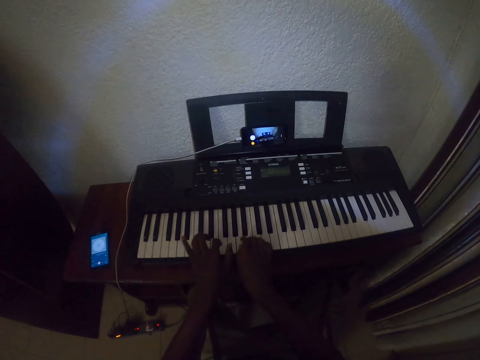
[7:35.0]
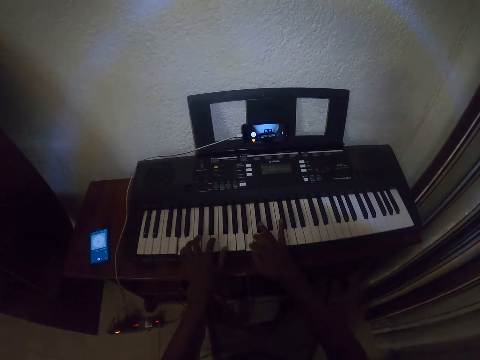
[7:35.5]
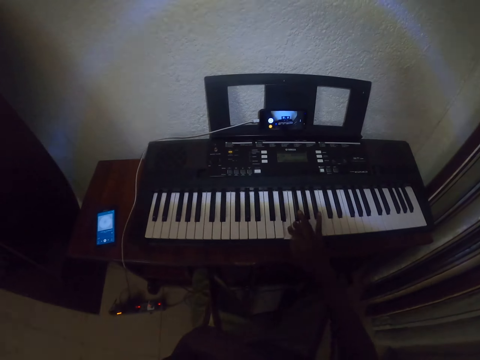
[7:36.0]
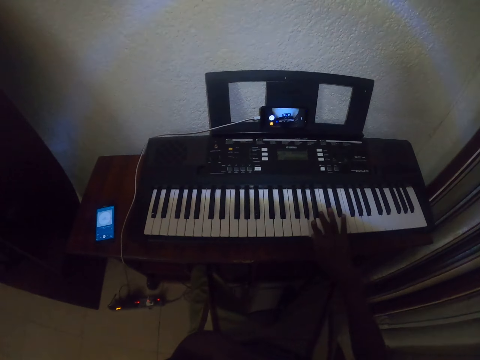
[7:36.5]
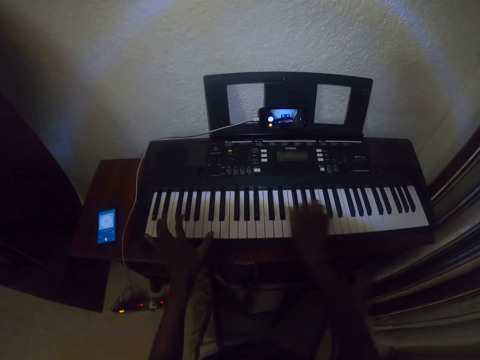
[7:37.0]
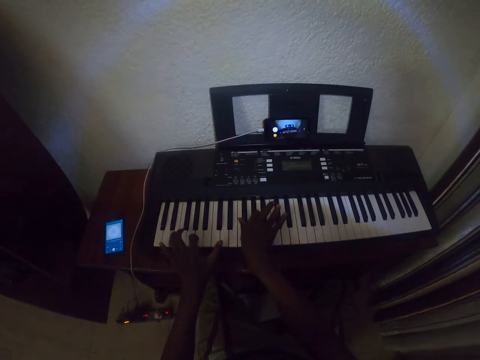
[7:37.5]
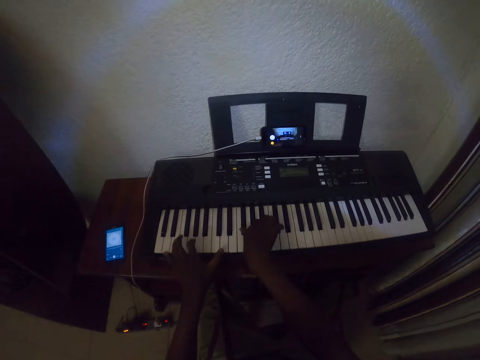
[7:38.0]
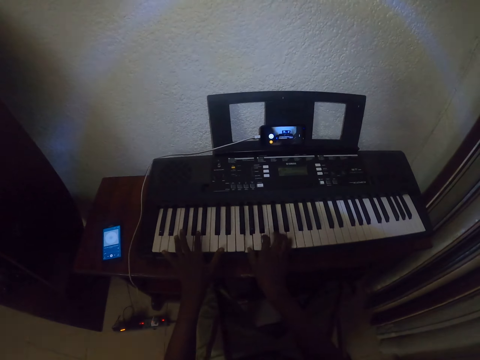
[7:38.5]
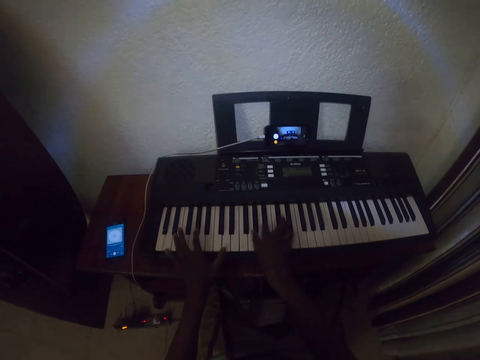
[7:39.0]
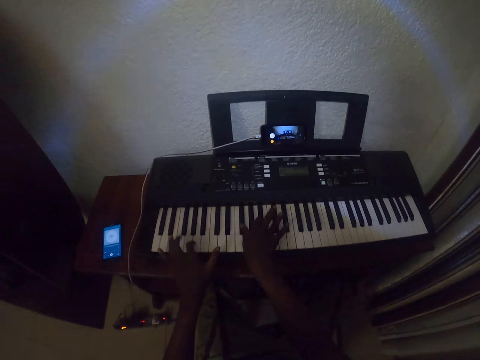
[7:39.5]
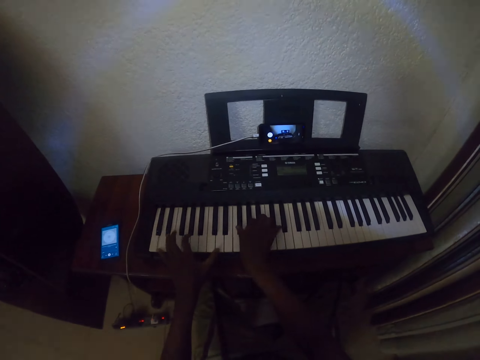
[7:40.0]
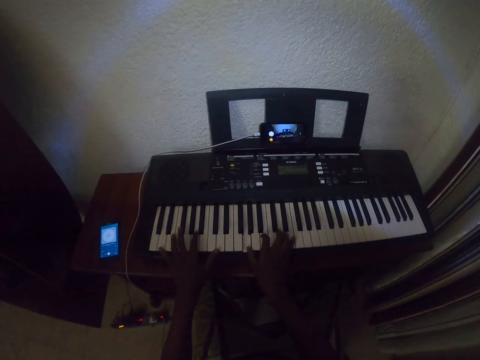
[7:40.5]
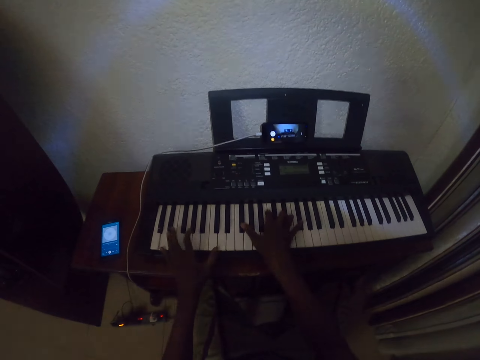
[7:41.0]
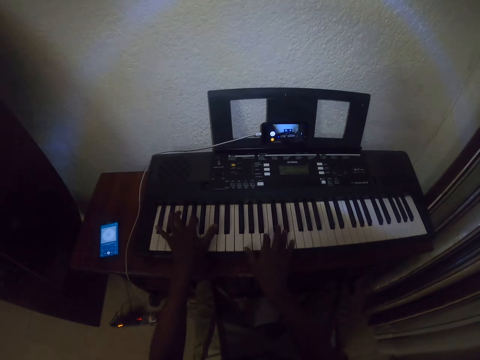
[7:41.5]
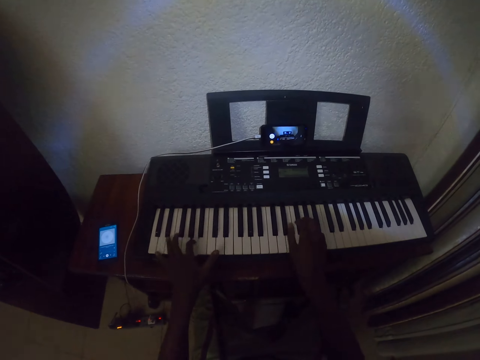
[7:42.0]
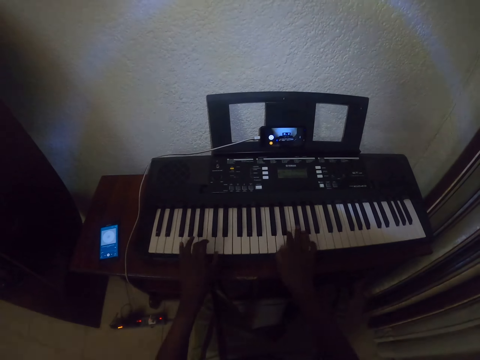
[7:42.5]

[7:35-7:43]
The camera wearer touches something. They play the piano.

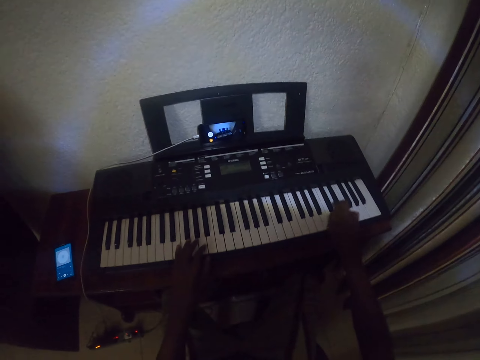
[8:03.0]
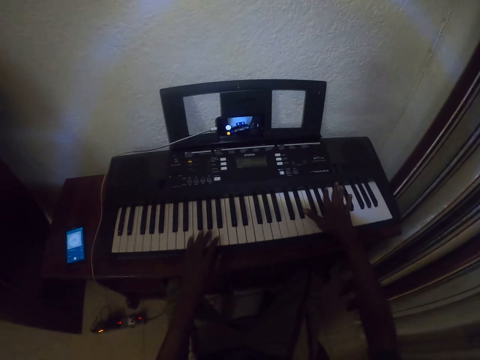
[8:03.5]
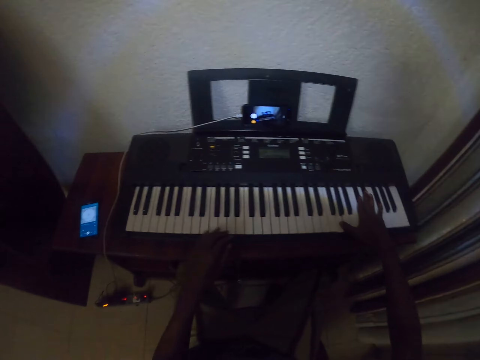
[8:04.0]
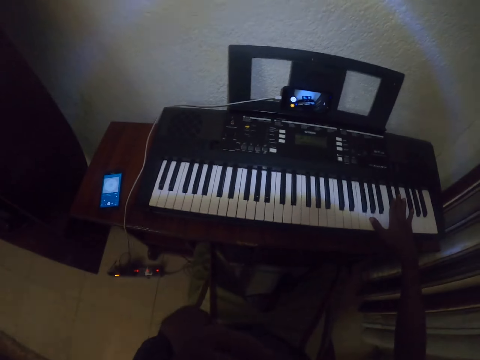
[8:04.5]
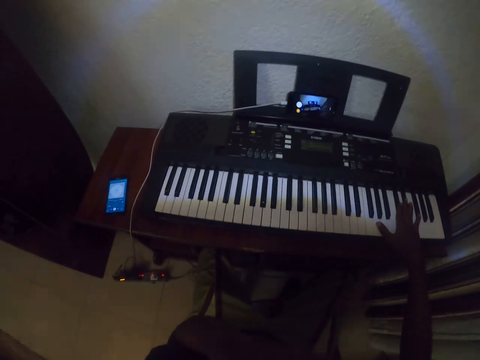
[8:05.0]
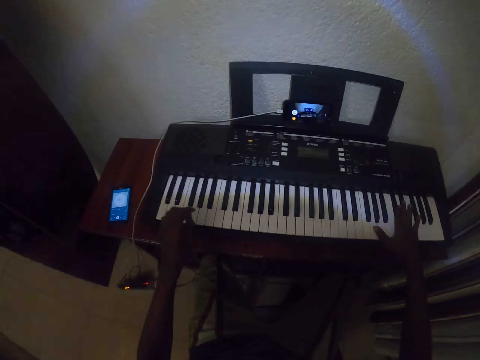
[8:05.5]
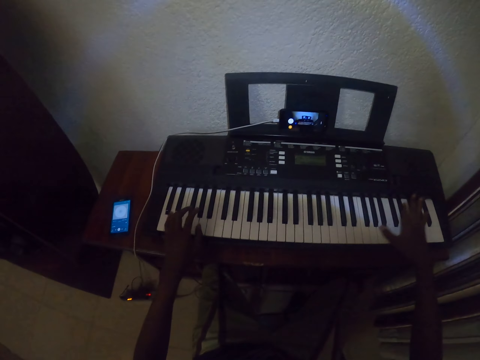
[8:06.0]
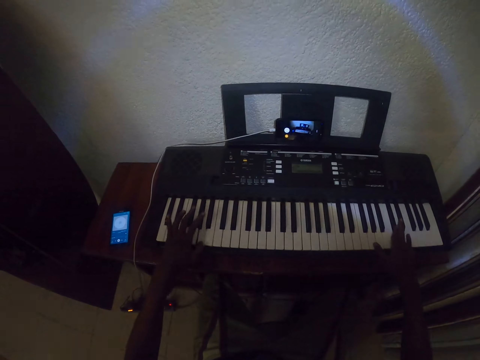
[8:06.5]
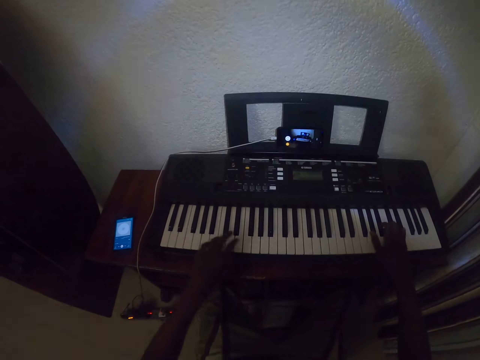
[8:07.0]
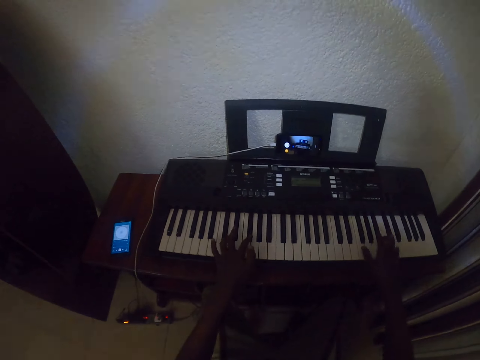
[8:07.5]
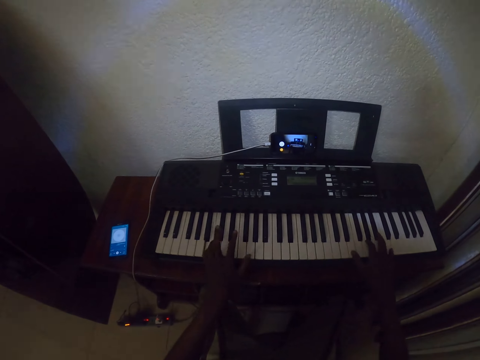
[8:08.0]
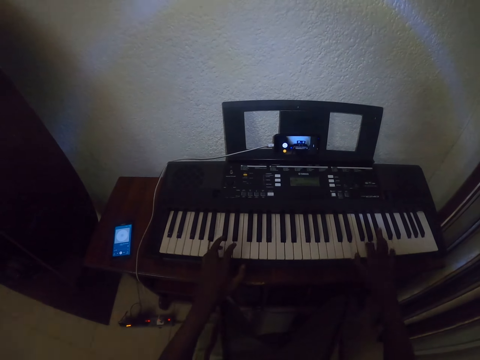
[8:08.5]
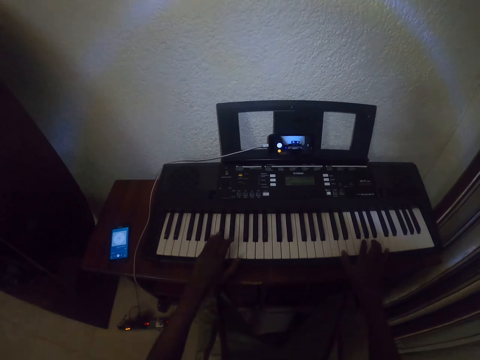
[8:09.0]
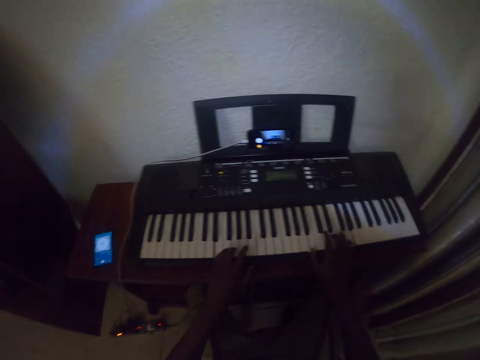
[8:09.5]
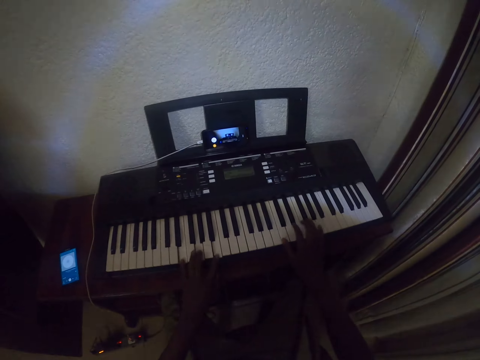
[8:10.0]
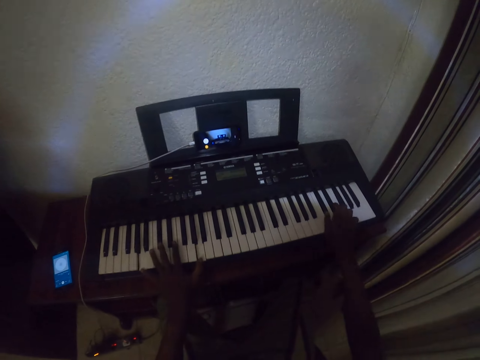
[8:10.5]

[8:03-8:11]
The camera wearer touches something. They play the piano.

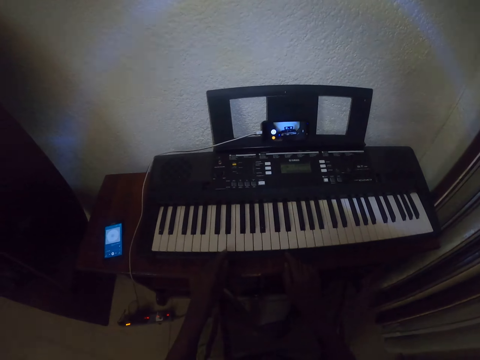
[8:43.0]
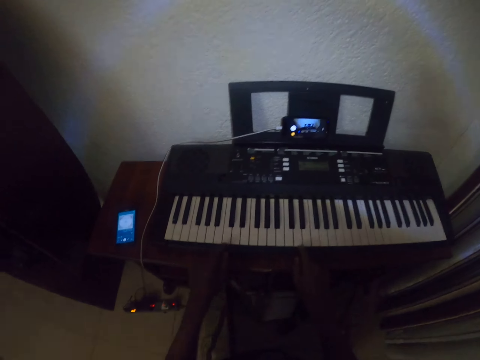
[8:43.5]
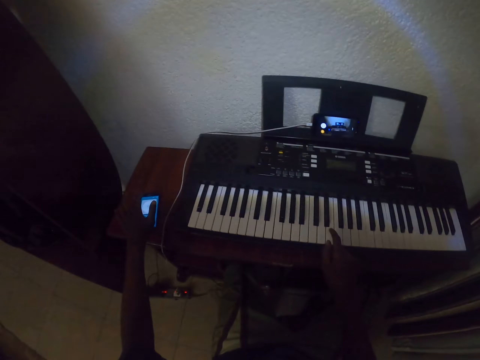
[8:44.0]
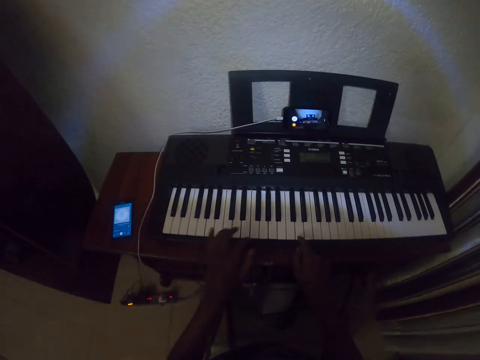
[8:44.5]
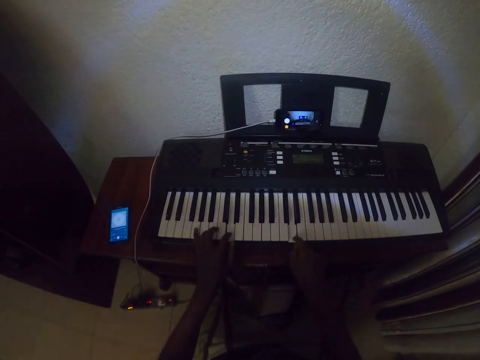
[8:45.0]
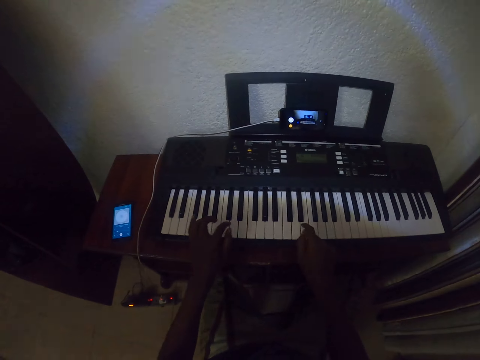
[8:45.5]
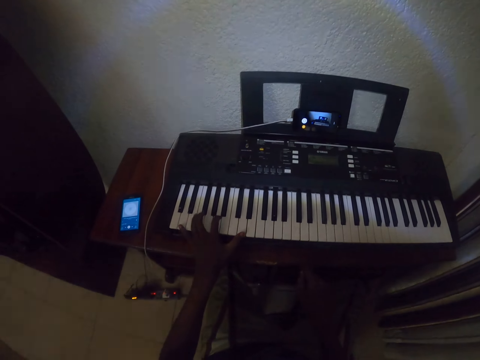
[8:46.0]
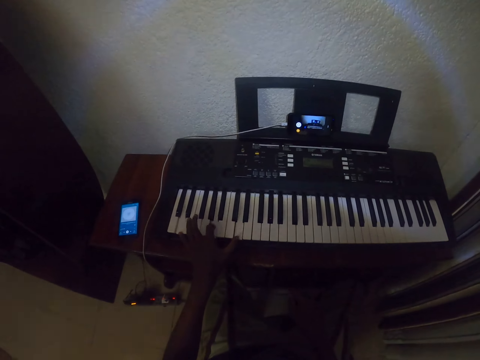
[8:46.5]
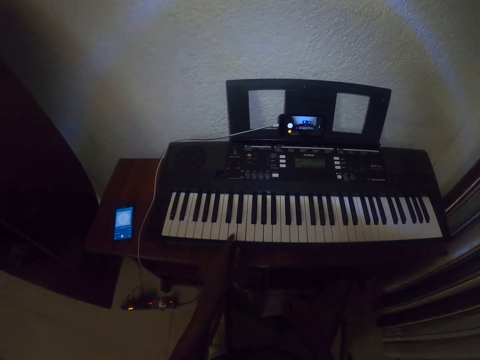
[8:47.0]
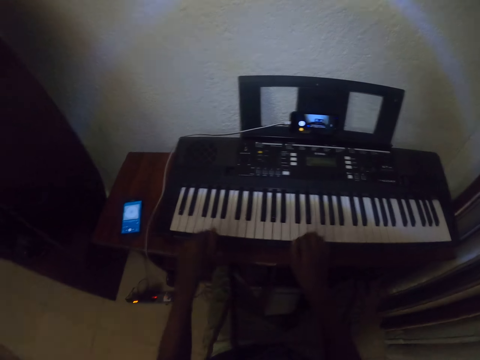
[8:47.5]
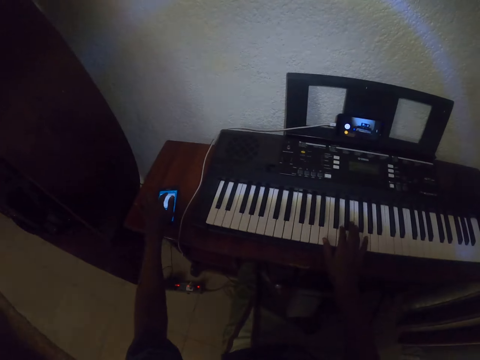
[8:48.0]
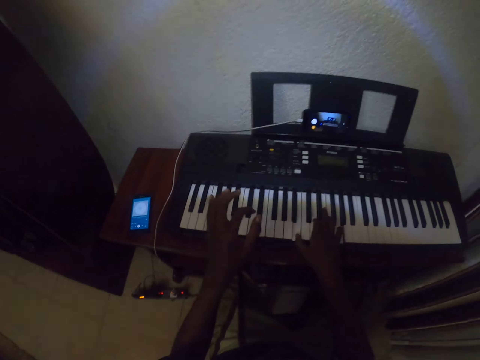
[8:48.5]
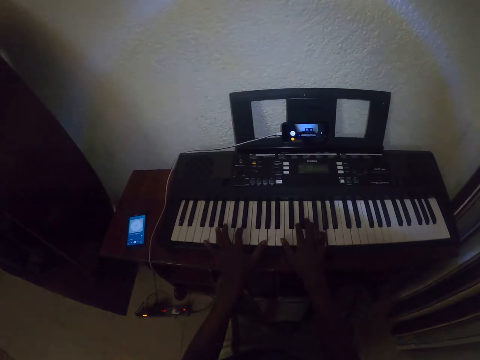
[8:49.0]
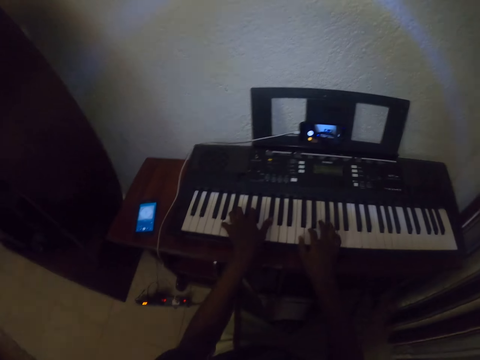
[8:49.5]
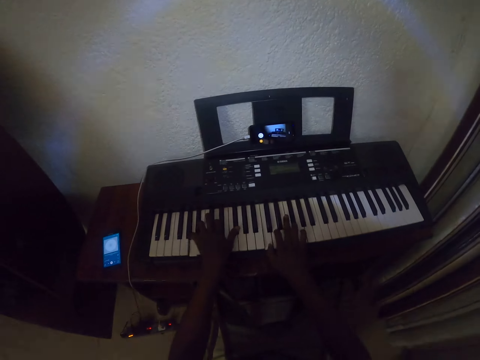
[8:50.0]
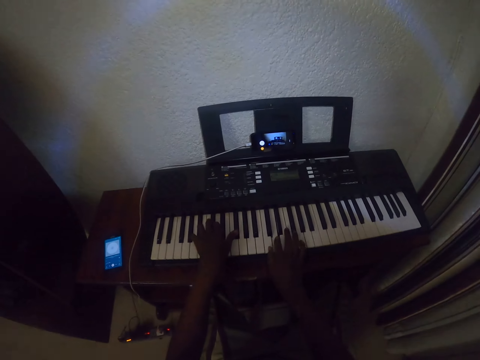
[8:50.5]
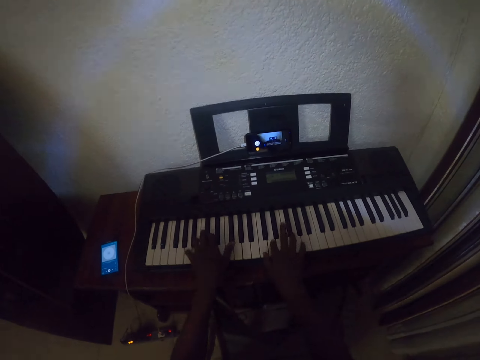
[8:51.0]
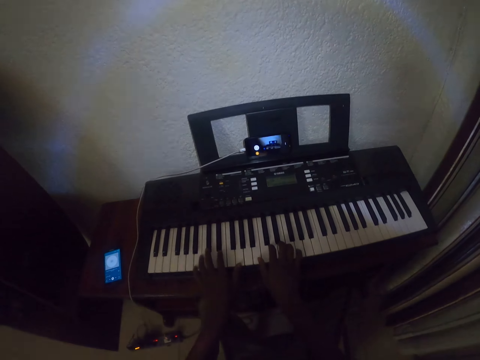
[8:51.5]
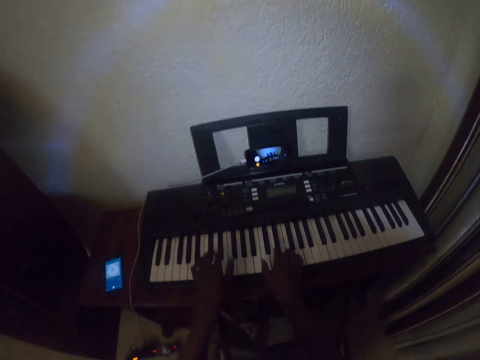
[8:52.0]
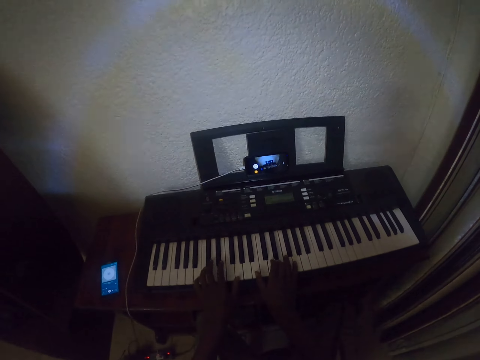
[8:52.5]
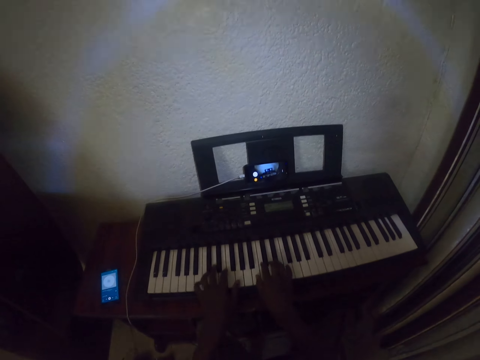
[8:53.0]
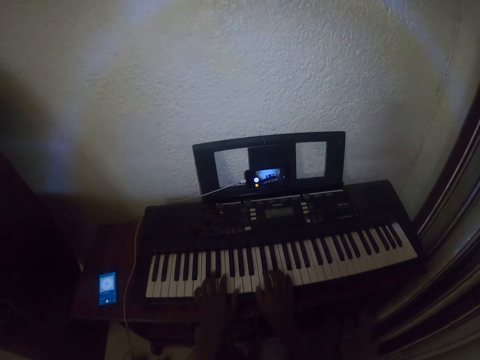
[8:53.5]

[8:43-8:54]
The camera wearer operates a phone. They touch the mobile phone. They play the piano keyboard. They touch something. They touch the mobile phone. They operate the phone. They play the piano keyboard.
